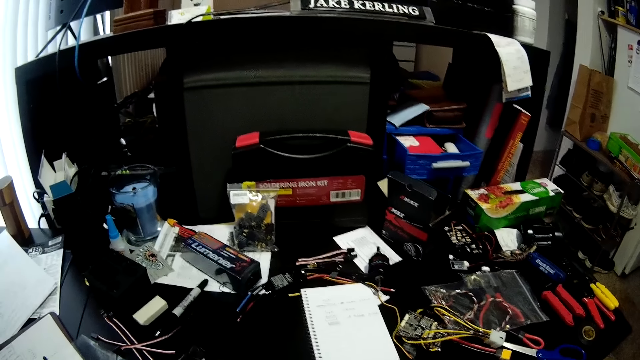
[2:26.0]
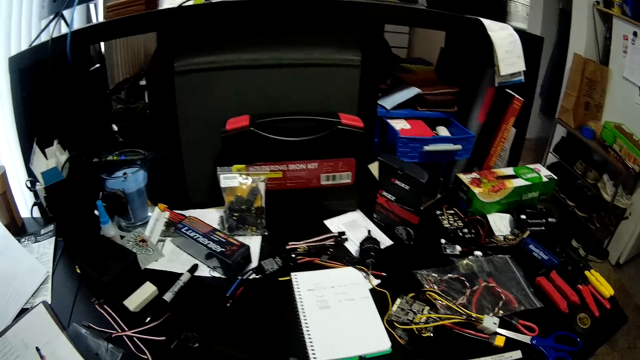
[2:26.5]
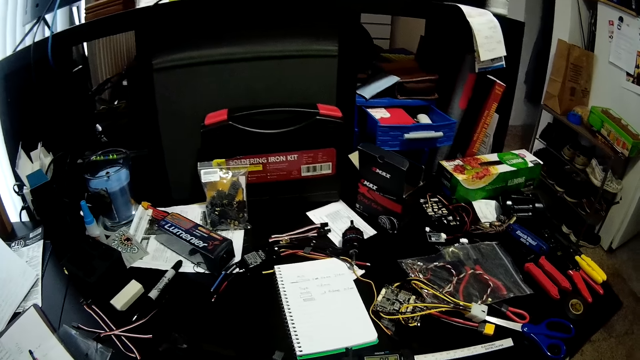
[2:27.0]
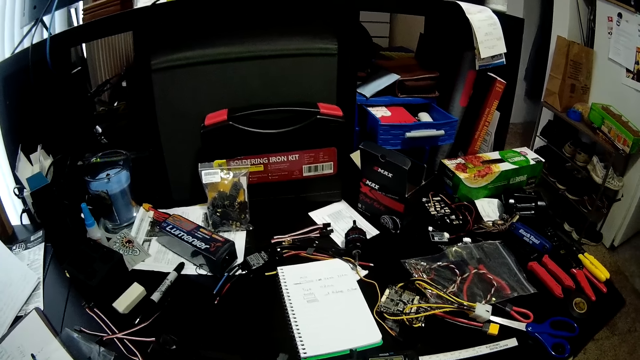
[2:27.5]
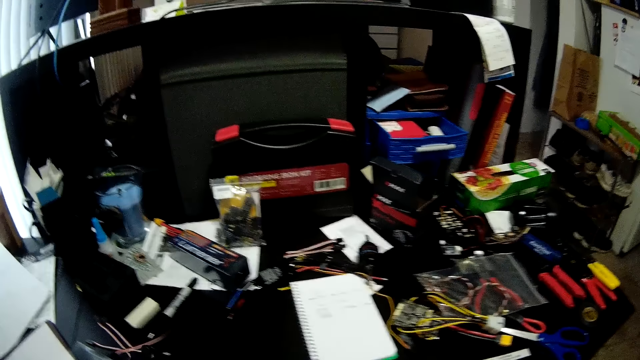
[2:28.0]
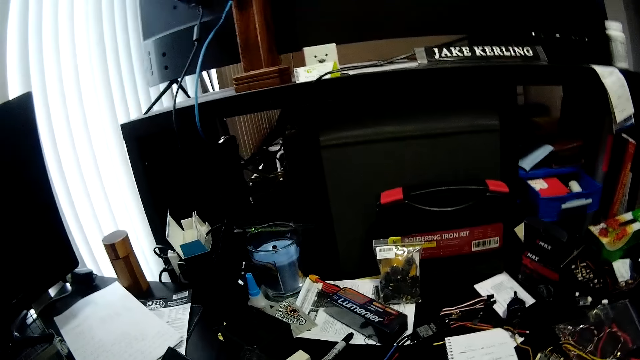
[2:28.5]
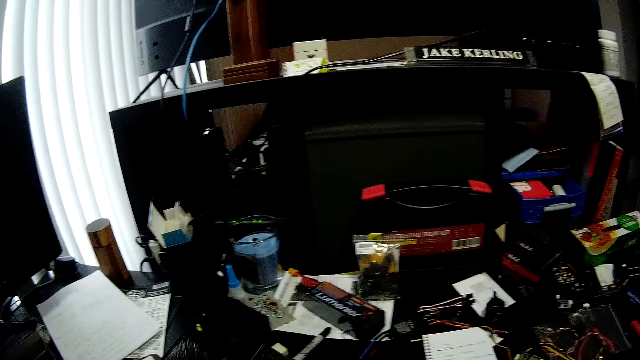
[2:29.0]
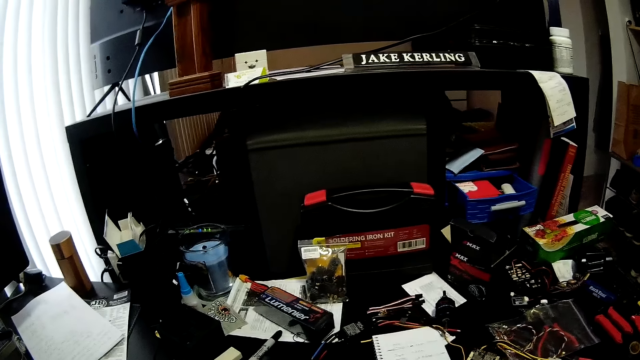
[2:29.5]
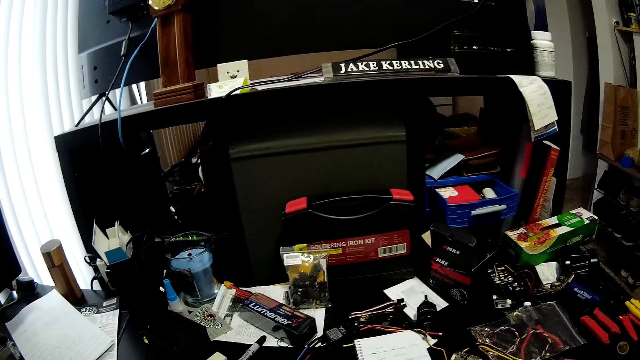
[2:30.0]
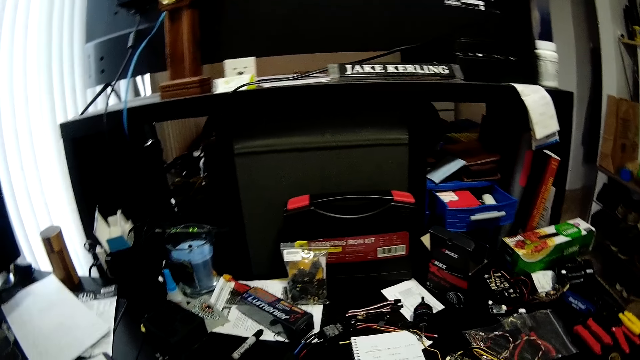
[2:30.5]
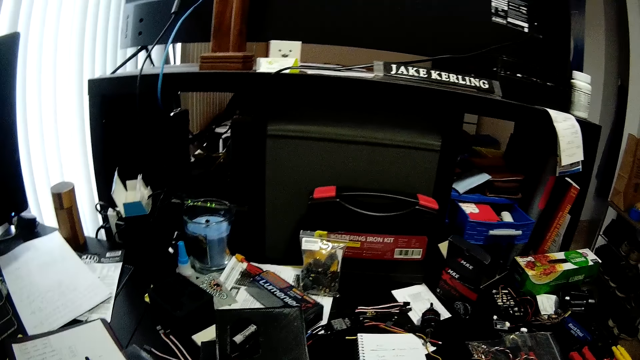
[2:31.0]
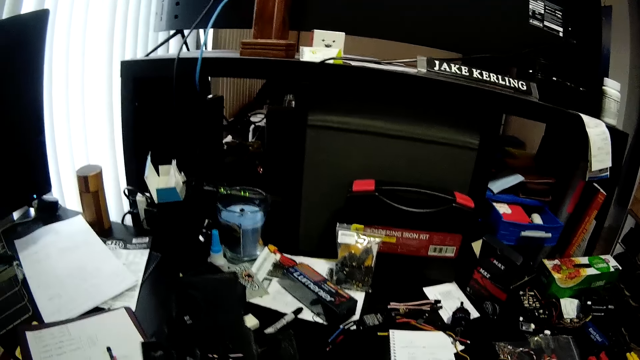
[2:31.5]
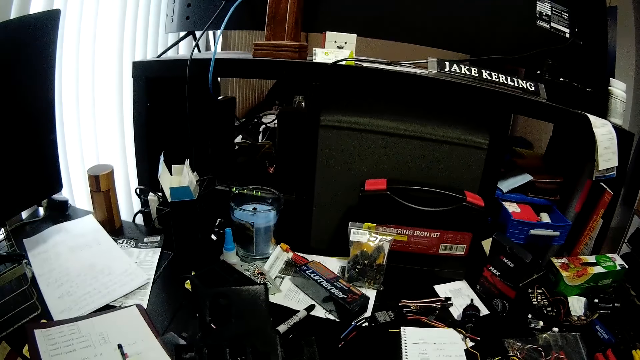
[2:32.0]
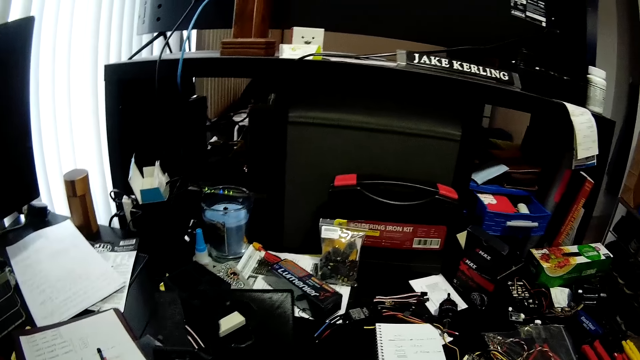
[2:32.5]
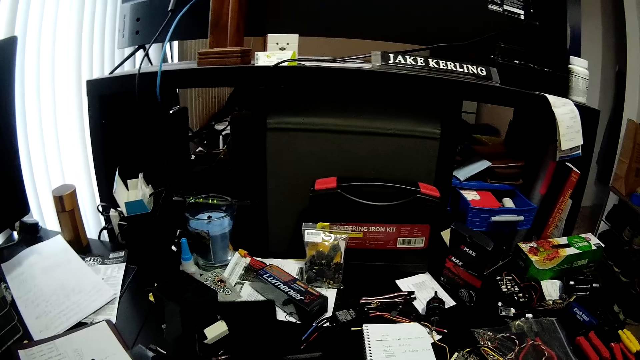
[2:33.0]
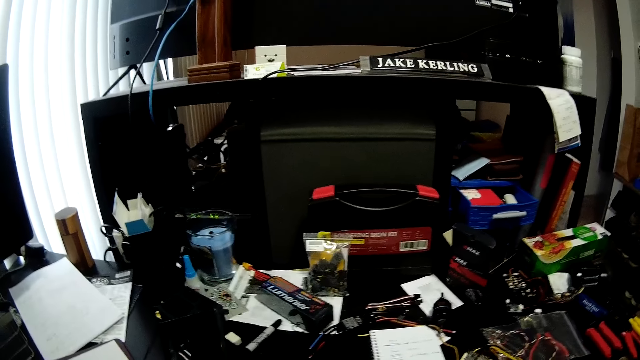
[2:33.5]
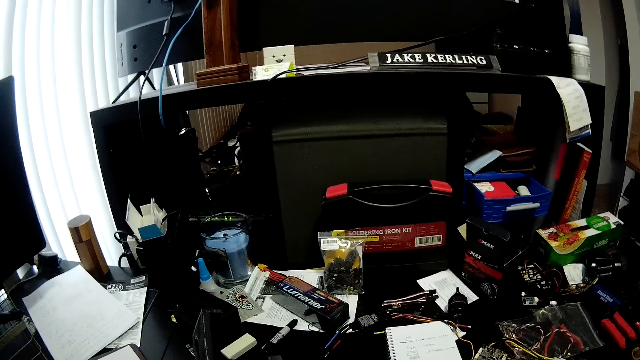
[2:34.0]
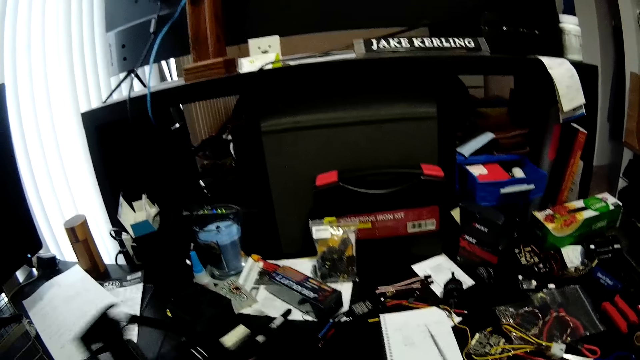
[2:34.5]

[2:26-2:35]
The camera wearer fixes something with a pocket knife. They look at something. They look around the worktable. They use the knife.

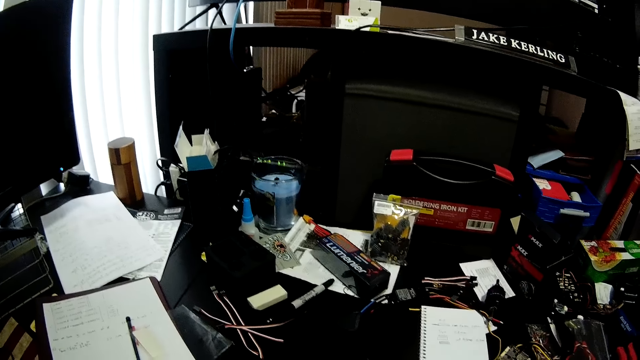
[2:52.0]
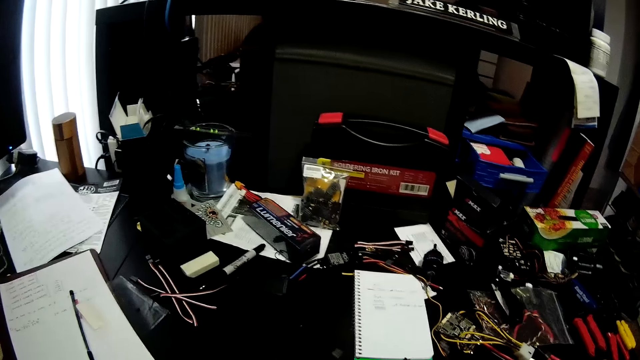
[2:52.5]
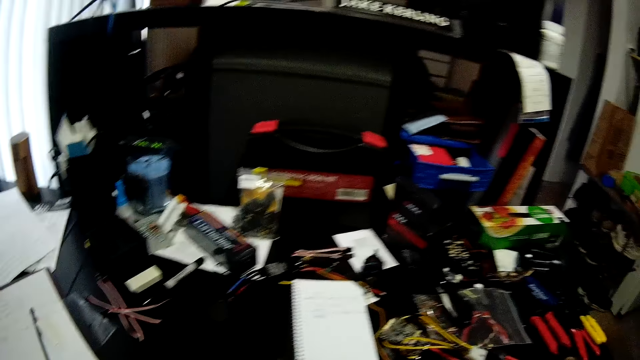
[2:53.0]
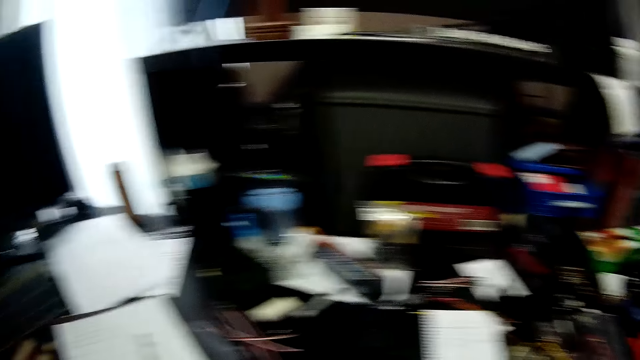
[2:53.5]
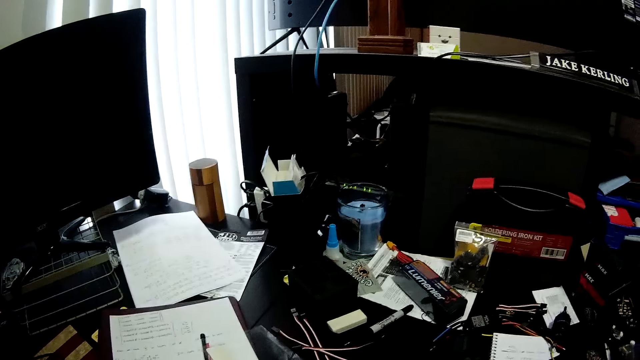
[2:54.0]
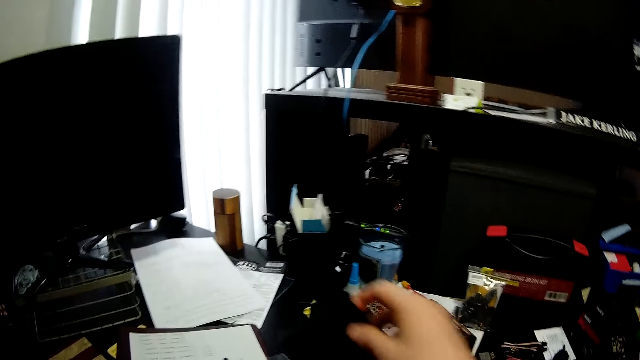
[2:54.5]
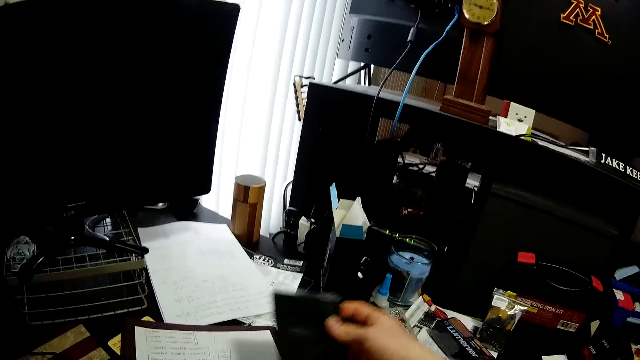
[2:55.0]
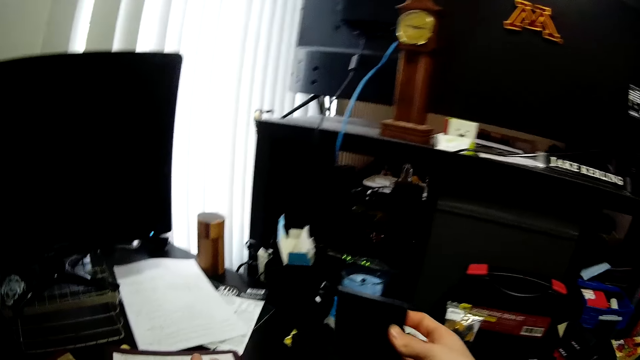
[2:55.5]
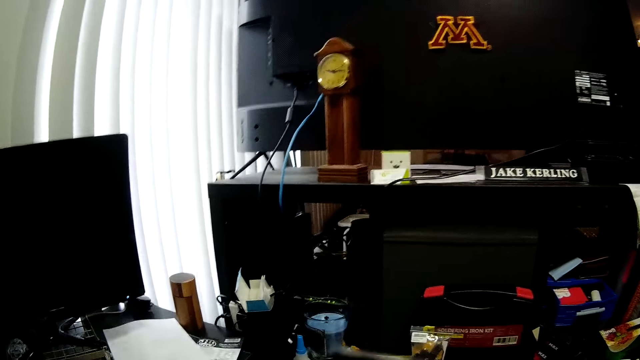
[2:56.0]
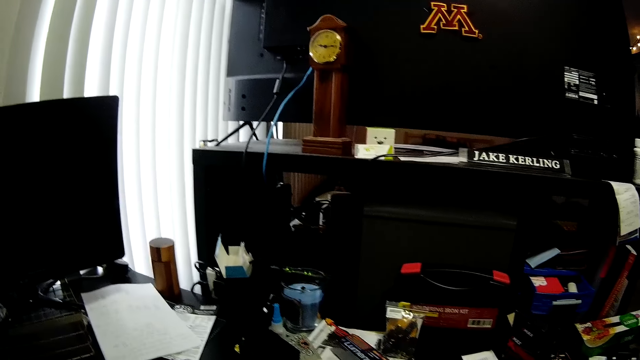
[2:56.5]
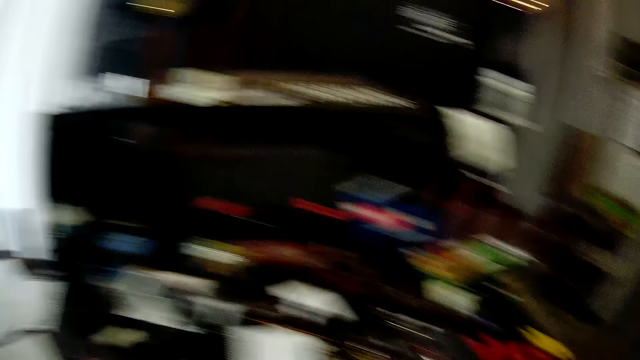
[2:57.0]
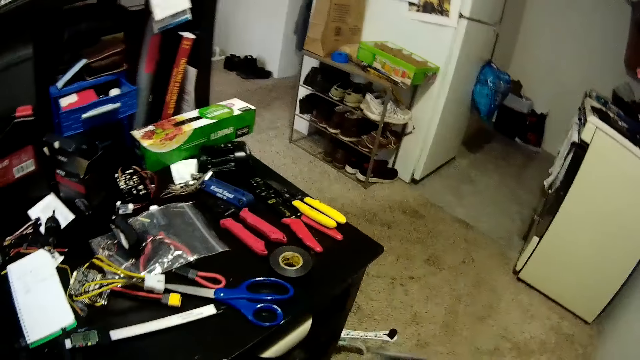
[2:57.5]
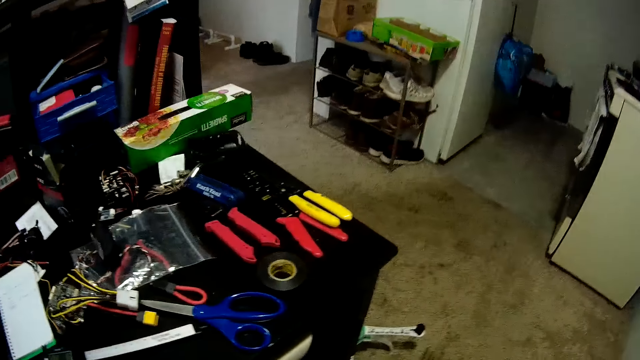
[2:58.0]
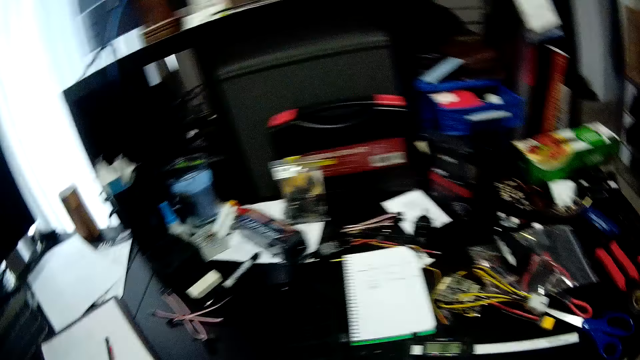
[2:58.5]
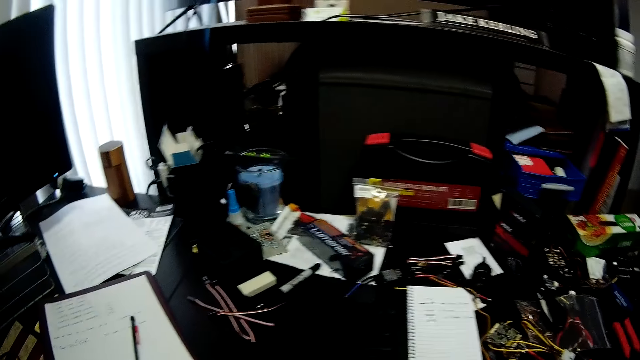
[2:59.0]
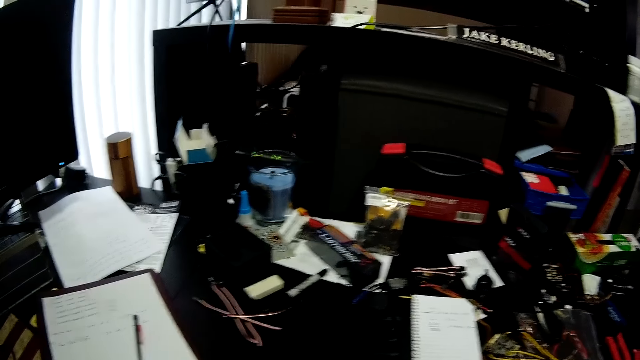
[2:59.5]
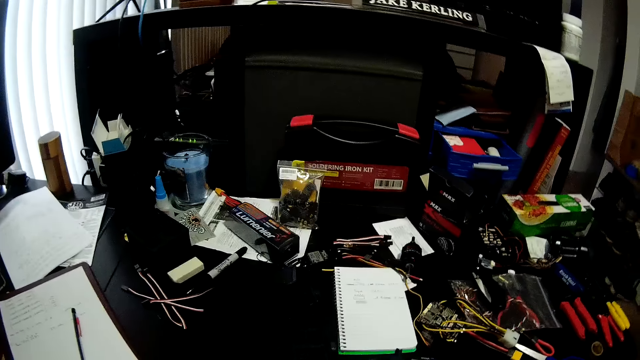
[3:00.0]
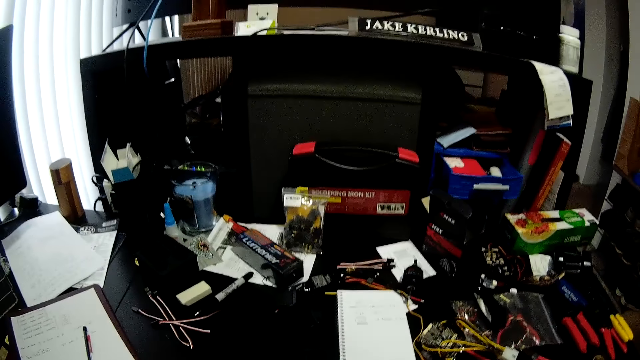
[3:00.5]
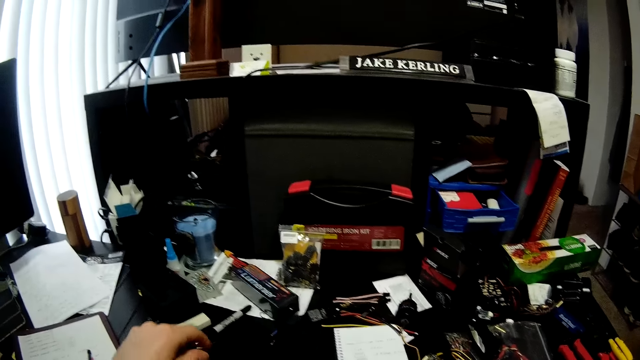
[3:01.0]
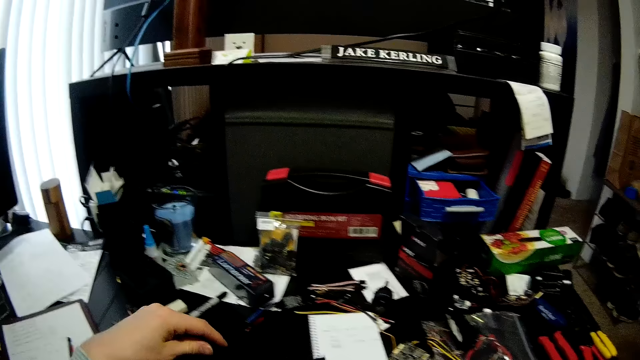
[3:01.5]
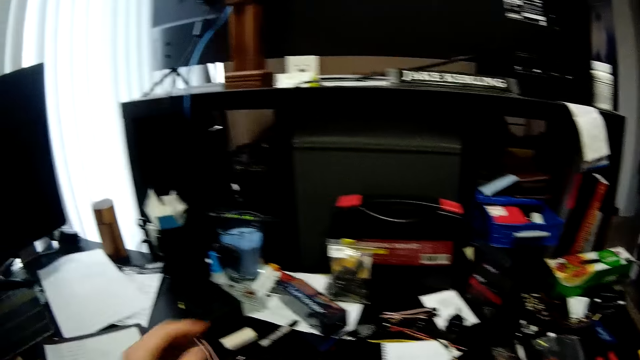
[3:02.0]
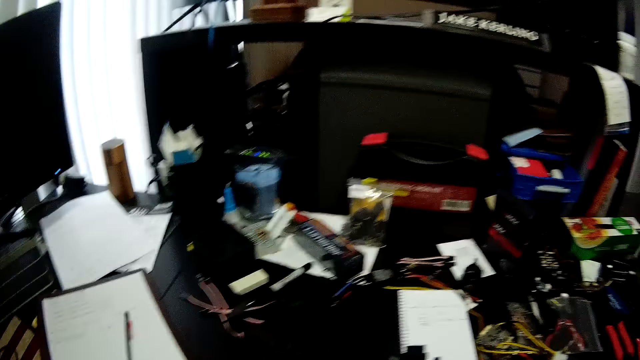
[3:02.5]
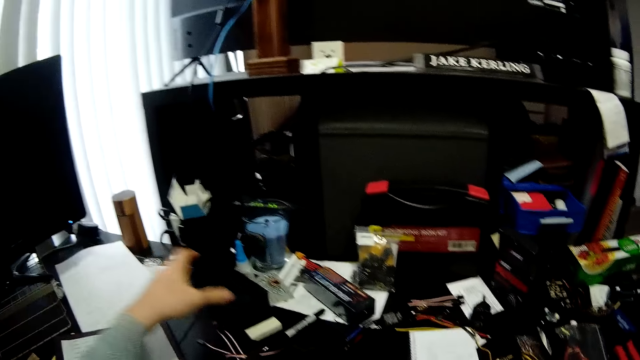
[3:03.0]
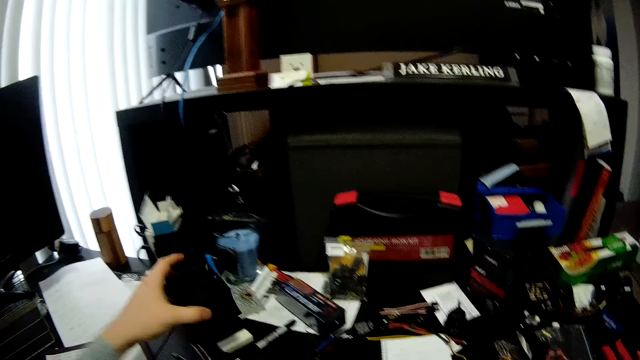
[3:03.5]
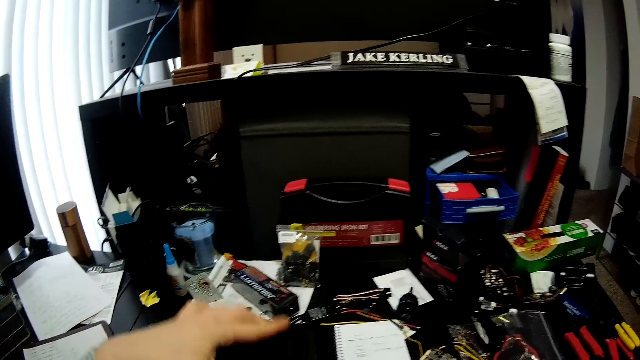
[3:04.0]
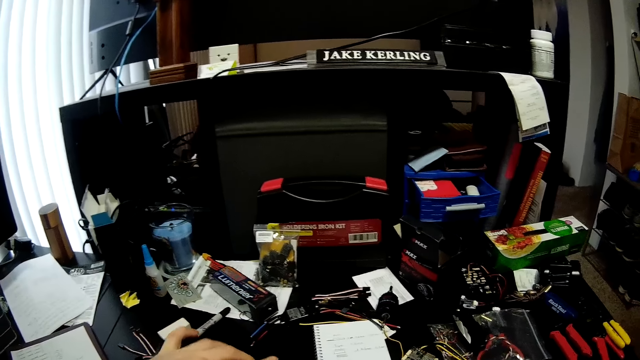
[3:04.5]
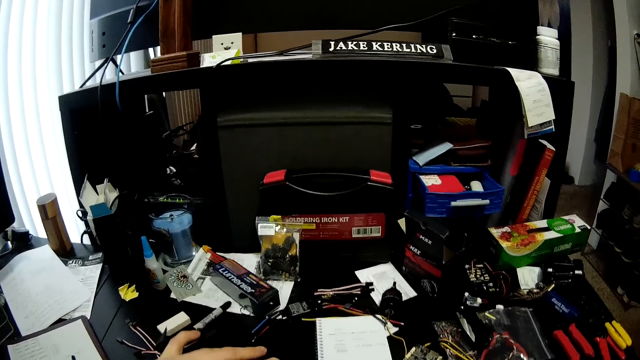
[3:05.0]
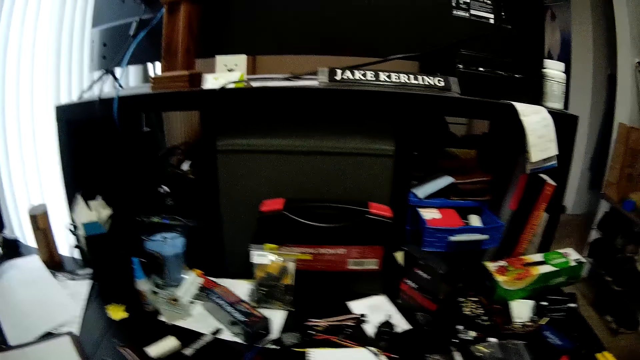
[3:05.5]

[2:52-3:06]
The camera wearer moves something on the table. They look around the worktable. They put a hand on a paper on the table. They move a hand around. They pick up the paper on the table. They look around. They hold something on the table. They look around. They pick up something on the table. They fix something on the table.
